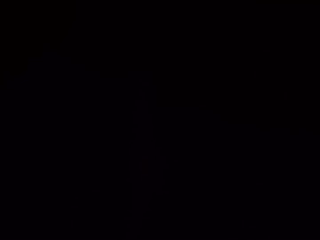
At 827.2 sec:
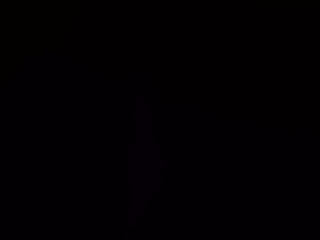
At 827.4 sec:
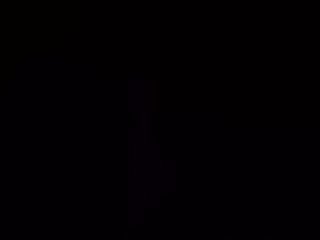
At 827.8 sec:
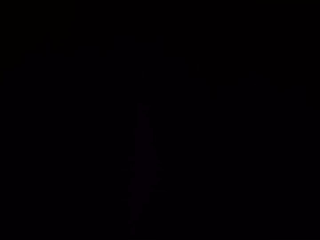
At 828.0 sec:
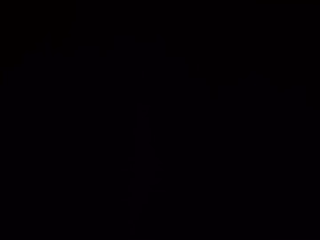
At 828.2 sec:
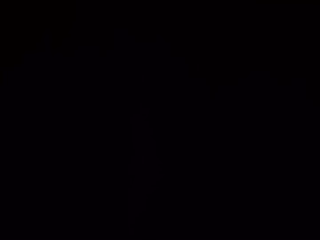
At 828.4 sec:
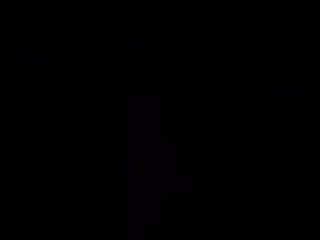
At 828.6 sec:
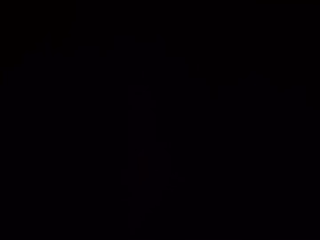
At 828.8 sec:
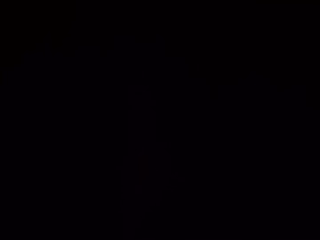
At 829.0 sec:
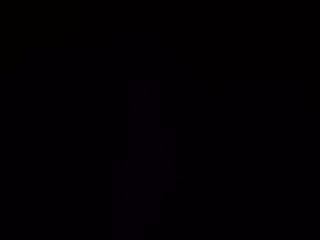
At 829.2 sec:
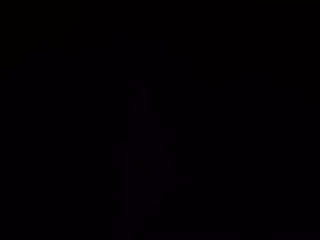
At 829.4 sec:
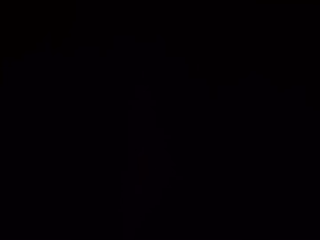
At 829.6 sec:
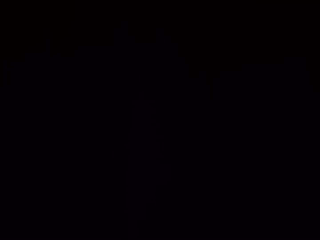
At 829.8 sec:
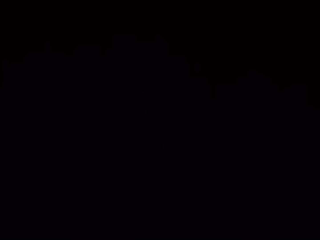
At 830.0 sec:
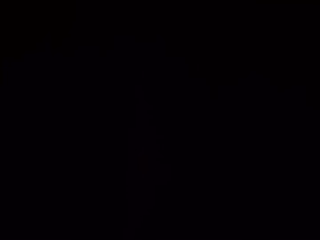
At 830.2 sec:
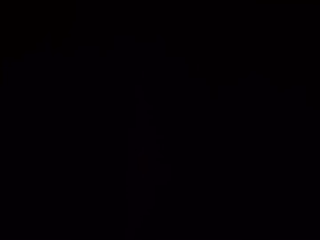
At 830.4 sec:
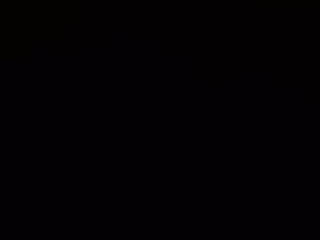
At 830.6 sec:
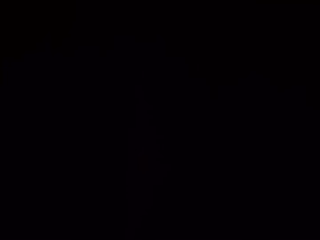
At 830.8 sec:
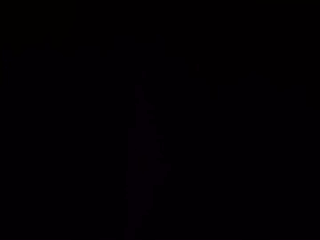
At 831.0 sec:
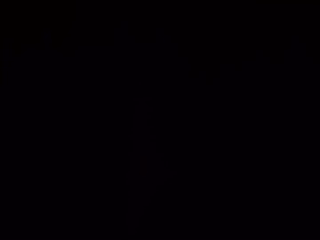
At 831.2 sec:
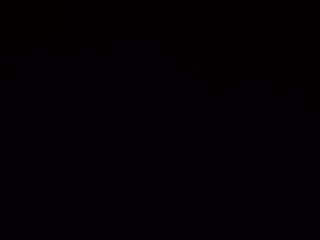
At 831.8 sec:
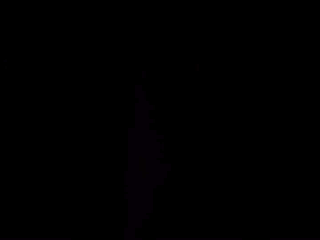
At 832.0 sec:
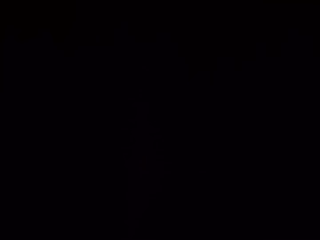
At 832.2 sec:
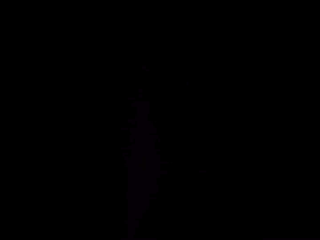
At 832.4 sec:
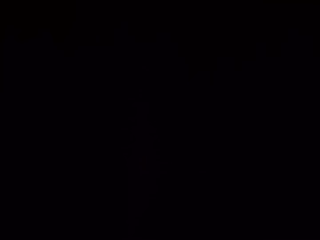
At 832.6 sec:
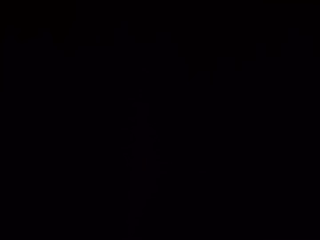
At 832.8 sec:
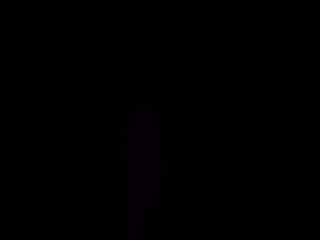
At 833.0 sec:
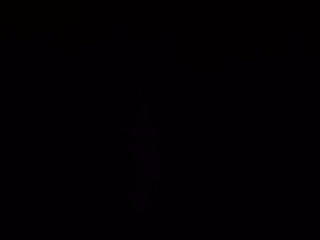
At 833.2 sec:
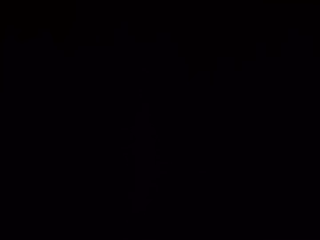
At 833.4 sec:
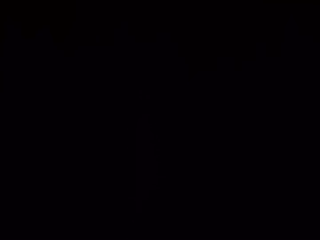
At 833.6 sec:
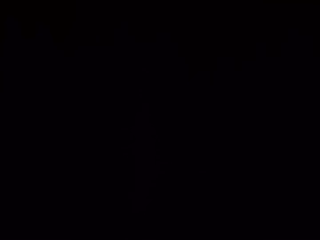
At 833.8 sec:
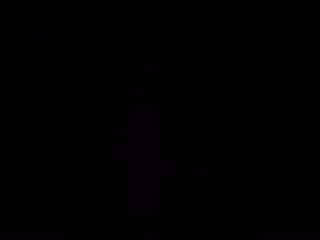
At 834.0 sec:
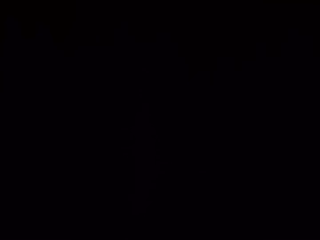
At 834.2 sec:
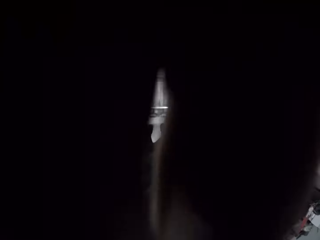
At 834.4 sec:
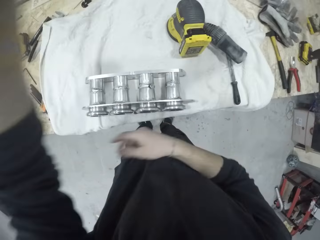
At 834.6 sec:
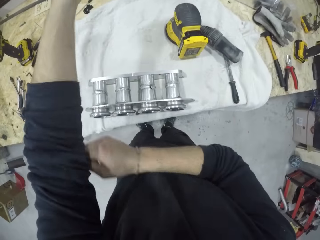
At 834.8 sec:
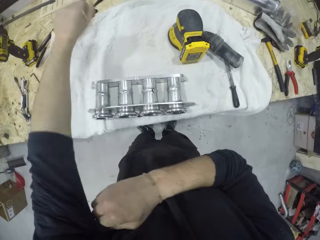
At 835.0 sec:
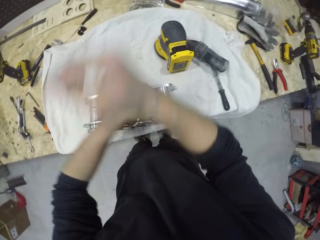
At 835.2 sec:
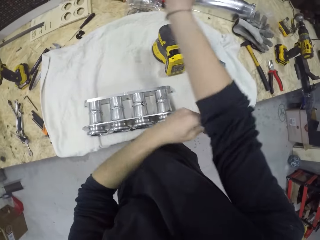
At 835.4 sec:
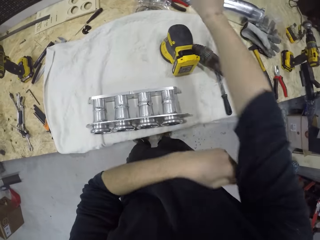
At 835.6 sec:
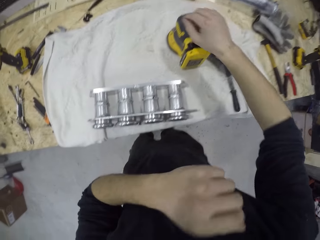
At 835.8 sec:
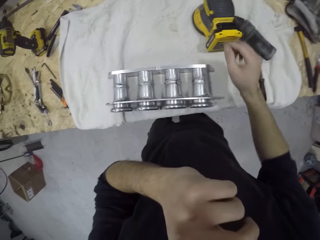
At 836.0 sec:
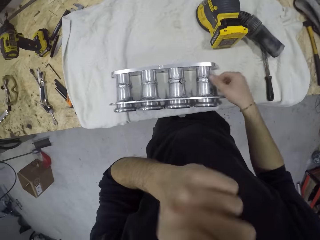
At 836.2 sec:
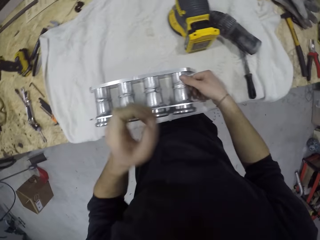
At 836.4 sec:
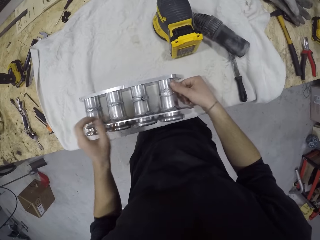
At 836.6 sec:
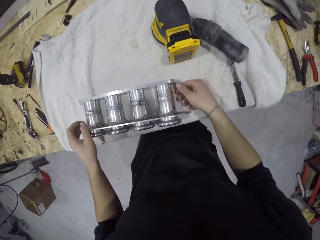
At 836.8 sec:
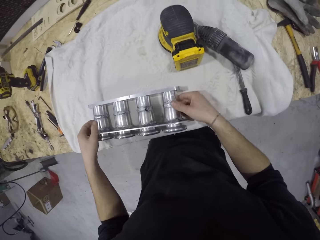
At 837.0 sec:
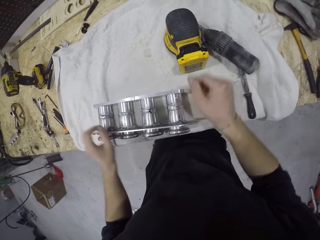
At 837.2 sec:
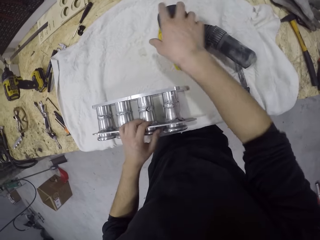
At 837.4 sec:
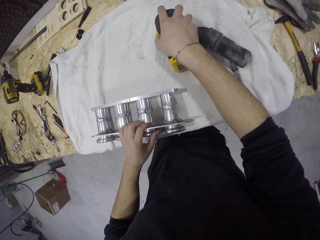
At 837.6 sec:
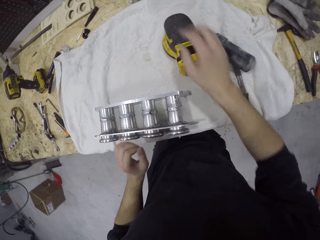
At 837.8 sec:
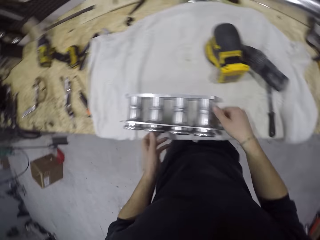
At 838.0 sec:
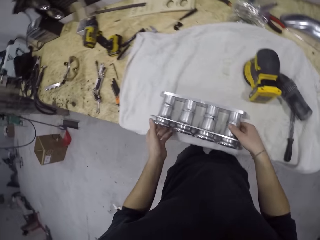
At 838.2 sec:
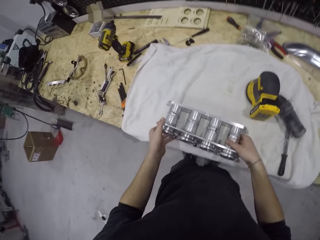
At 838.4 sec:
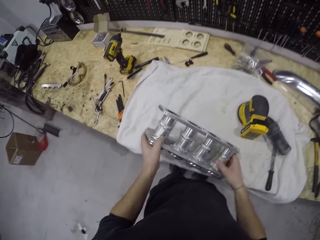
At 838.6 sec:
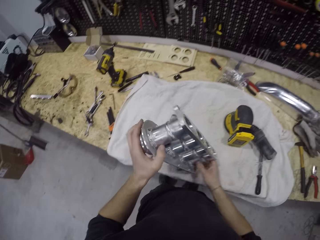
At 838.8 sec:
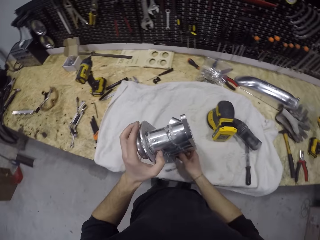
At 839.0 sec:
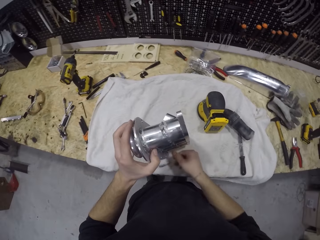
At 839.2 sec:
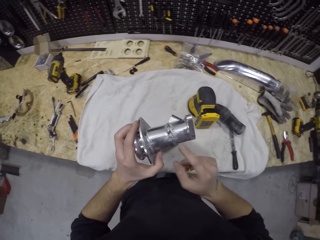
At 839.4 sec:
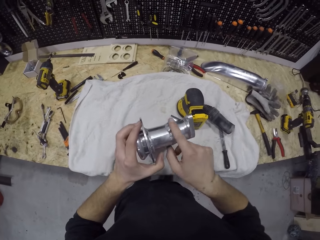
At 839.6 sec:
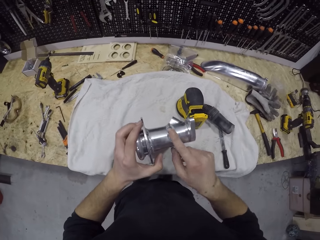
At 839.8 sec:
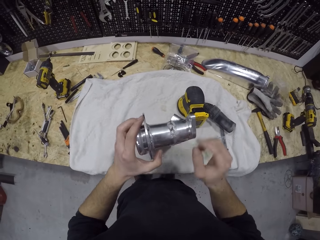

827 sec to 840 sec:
The camera wearer touches the engine block on the work table with both hands. He touches a sanding machine on the work table with his right hand. He picks up a metal. He turns the engine block on the work table with both hands.

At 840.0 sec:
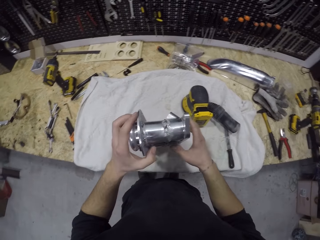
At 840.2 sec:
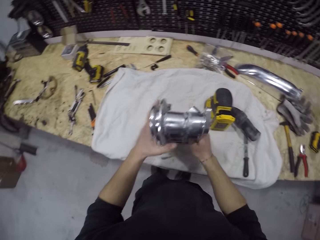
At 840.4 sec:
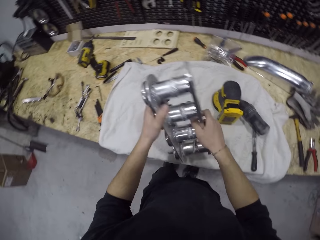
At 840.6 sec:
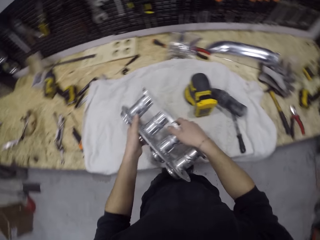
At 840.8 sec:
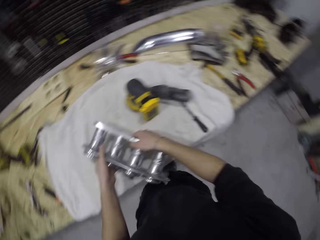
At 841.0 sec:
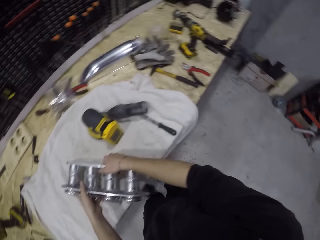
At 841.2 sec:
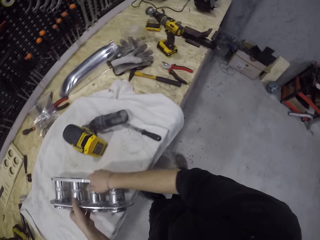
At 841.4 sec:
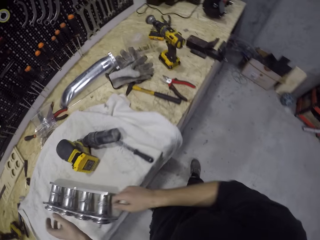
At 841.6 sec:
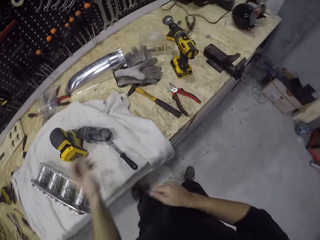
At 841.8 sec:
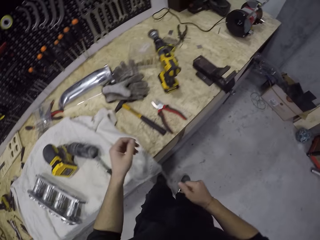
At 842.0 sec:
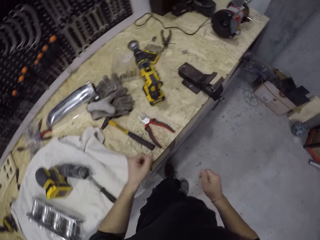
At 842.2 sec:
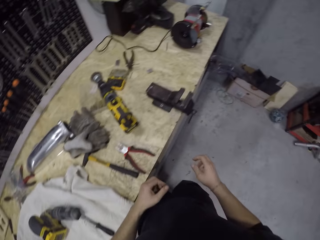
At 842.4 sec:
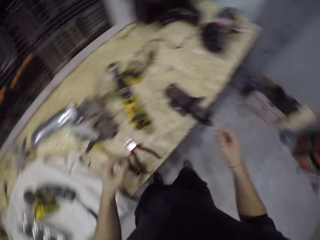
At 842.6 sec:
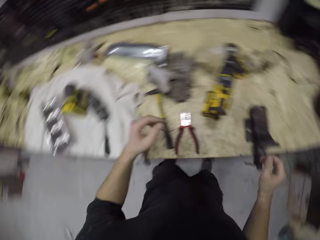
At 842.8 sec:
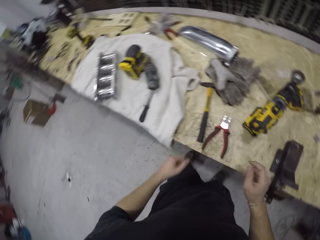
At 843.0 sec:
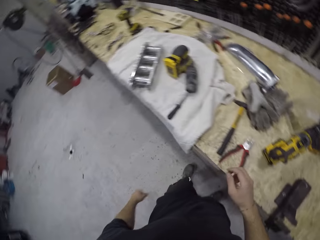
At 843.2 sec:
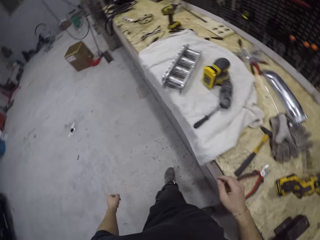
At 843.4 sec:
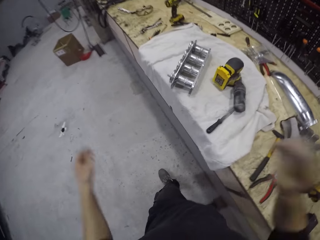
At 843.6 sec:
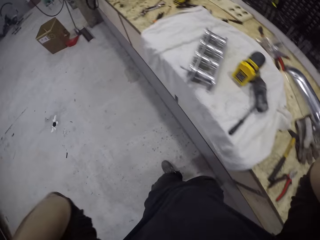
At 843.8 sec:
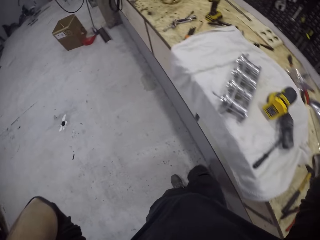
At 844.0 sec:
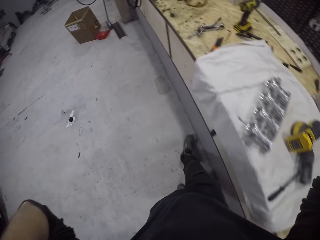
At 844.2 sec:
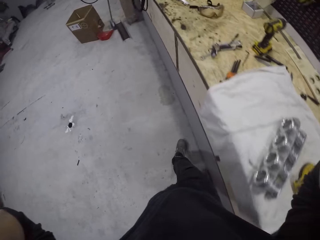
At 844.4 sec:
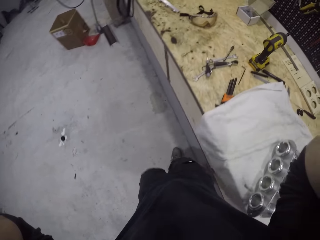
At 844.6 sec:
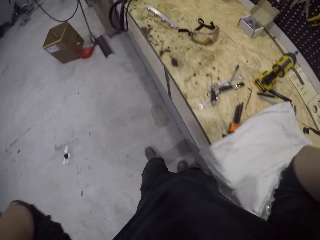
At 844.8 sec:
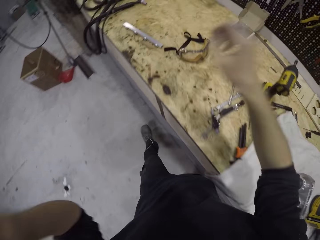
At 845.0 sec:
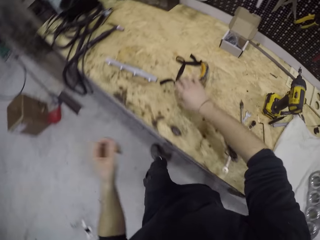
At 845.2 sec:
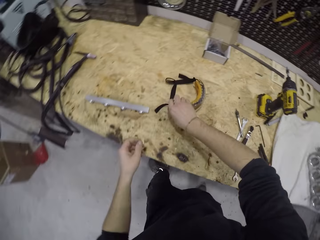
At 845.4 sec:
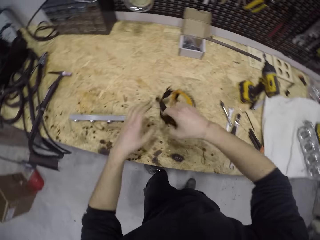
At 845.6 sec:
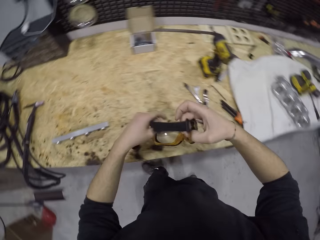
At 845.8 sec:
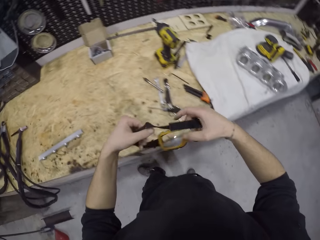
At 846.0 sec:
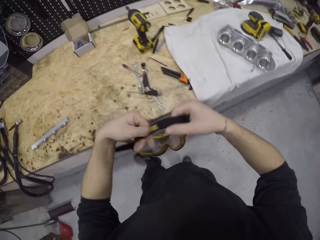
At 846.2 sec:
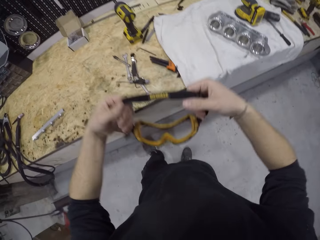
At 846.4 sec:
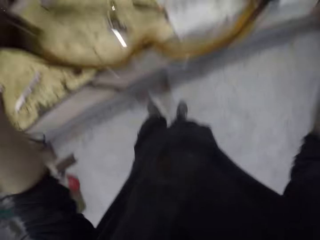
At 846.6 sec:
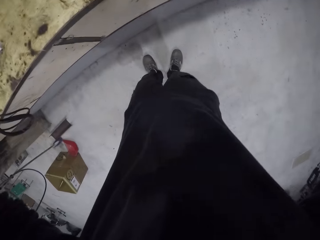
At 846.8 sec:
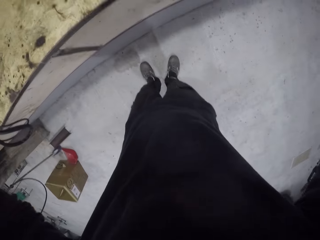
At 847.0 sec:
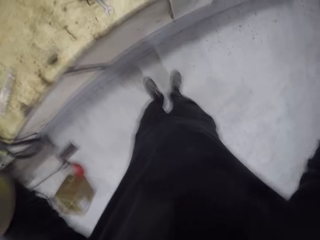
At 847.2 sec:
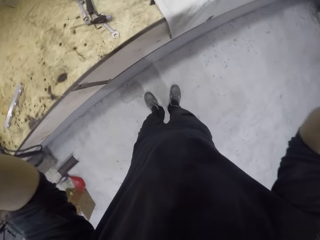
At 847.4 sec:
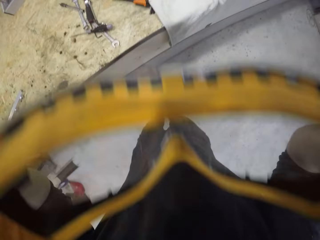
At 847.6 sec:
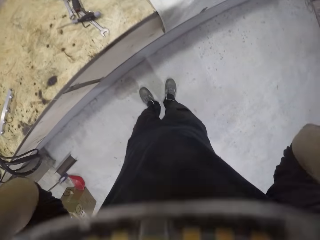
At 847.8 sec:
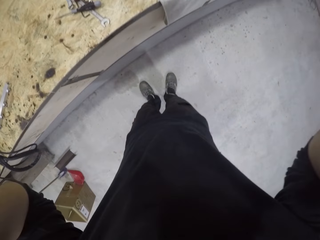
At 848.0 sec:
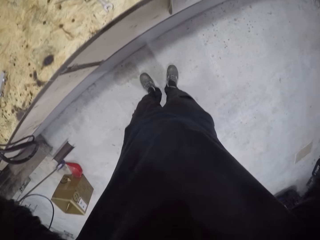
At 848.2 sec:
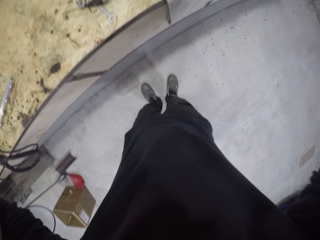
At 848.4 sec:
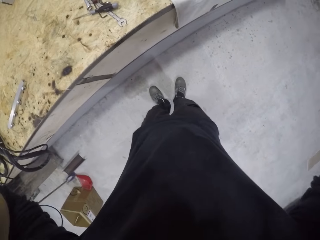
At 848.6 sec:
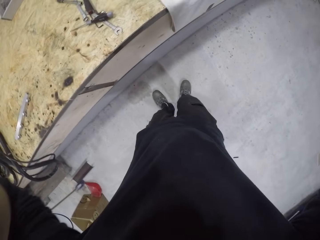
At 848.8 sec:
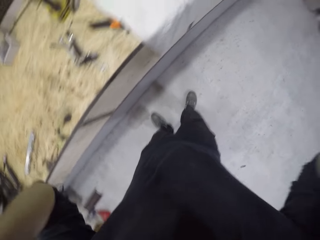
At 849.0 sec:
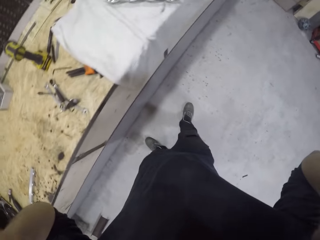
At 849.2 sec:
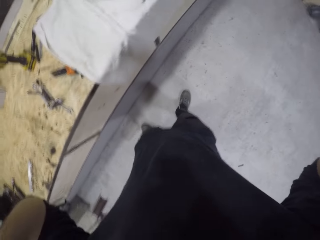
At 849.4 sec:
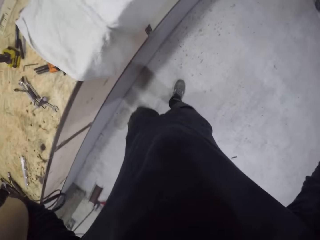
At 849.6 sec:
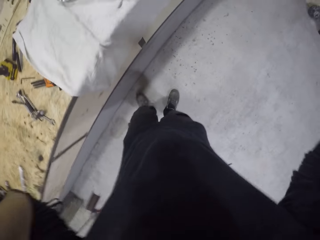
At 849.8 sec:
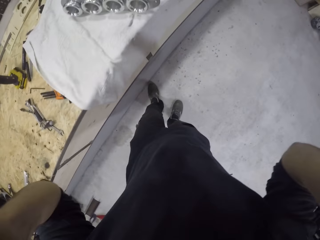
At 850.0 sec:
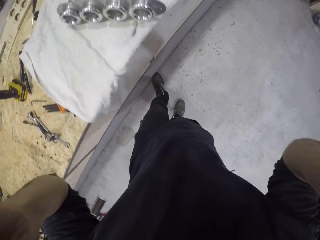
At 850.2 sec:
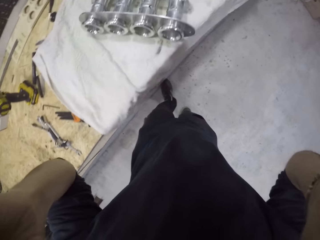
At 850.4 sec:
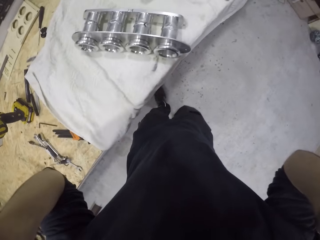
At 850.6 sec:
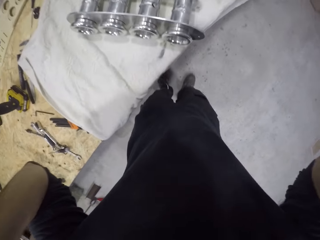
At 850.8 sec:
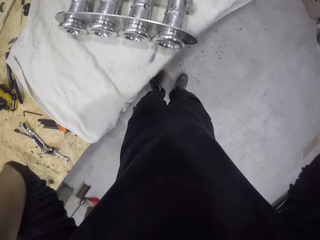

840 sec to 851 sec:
The camera wearer puts a metal on the table. He looks around. He adjusts the camera on his head with both hands. He picks up a protective goggle from the work table with his right hand. He wears the protective goggle with both hands.
